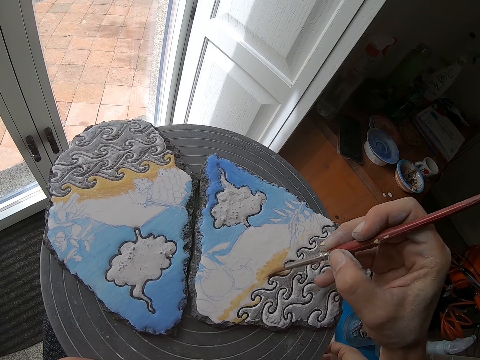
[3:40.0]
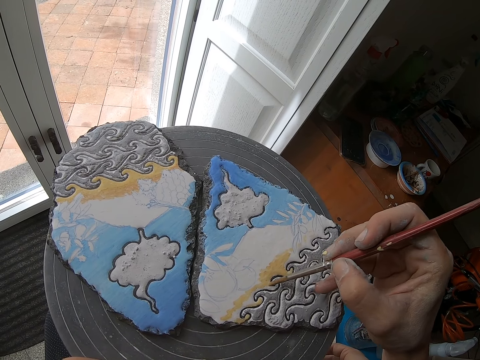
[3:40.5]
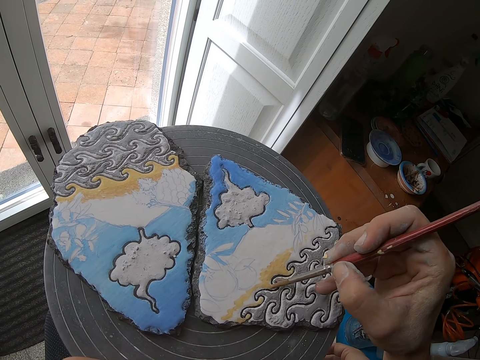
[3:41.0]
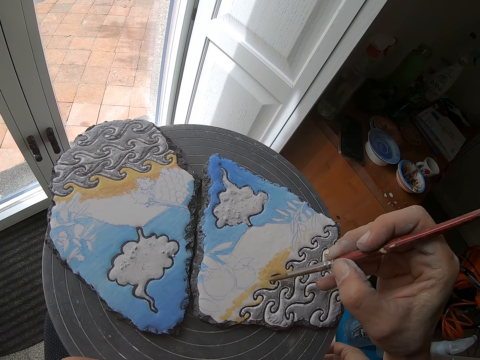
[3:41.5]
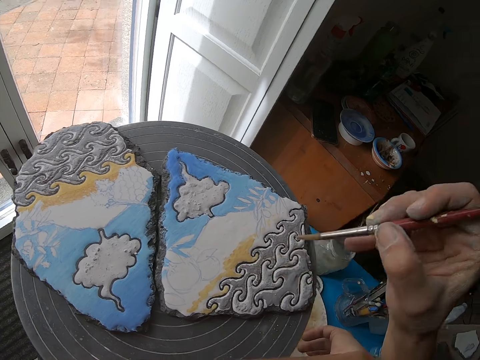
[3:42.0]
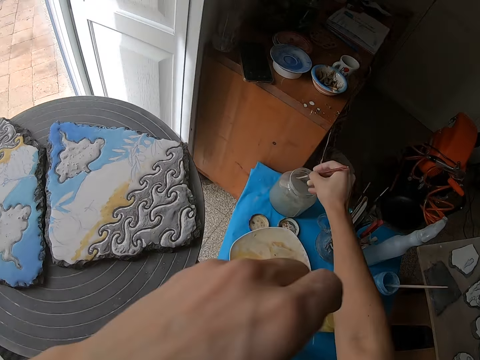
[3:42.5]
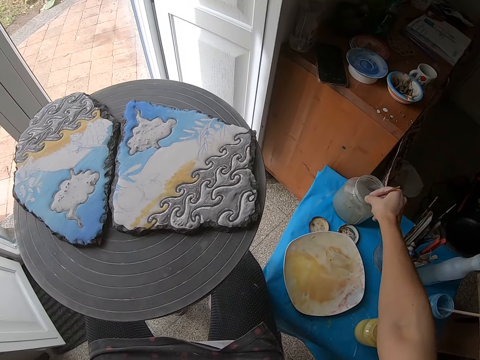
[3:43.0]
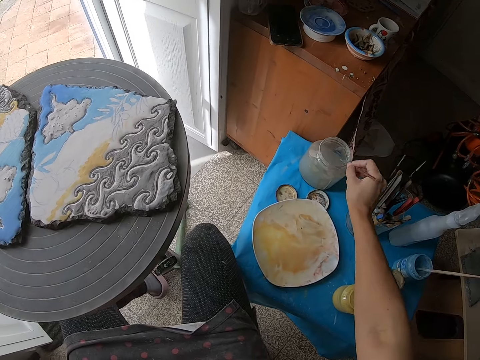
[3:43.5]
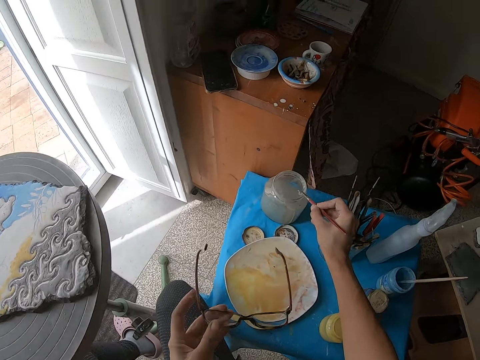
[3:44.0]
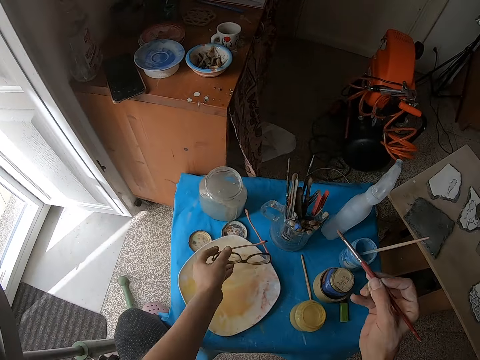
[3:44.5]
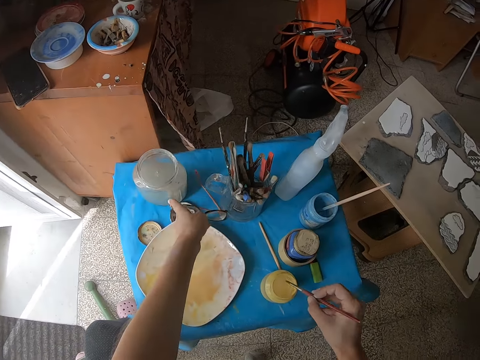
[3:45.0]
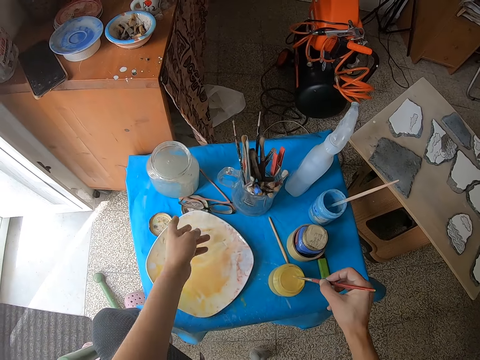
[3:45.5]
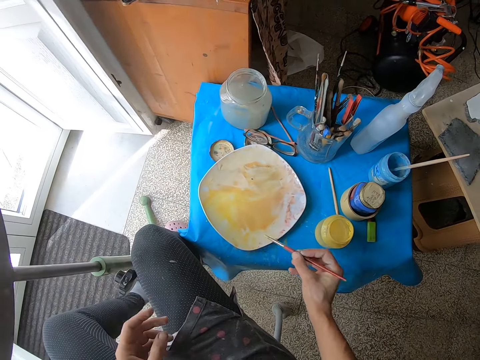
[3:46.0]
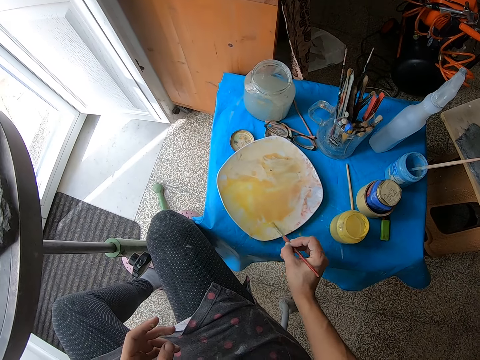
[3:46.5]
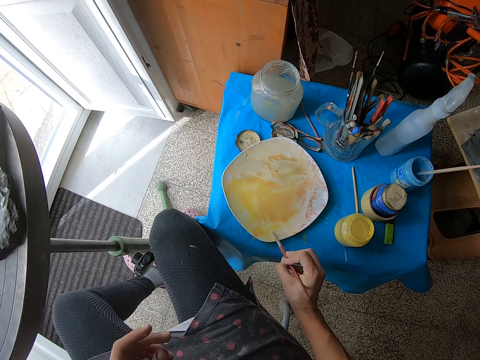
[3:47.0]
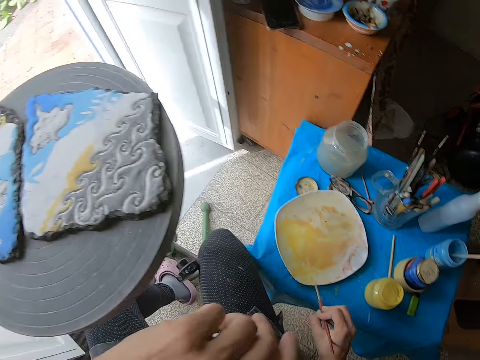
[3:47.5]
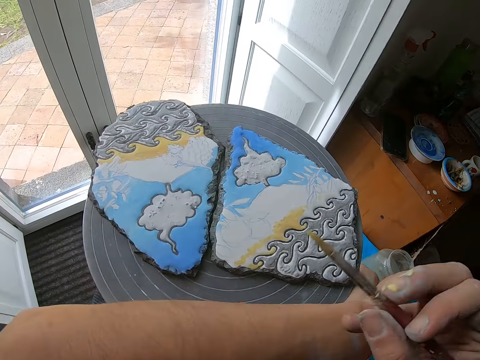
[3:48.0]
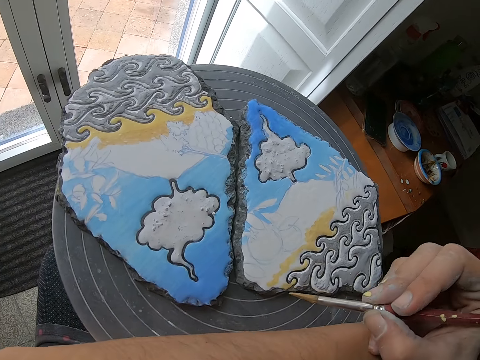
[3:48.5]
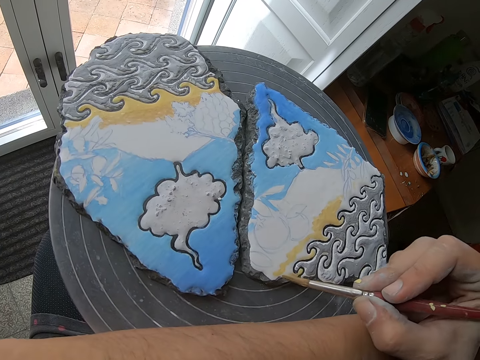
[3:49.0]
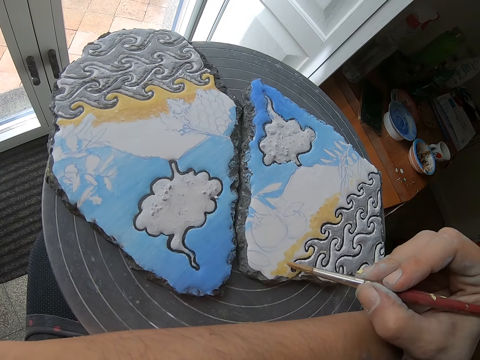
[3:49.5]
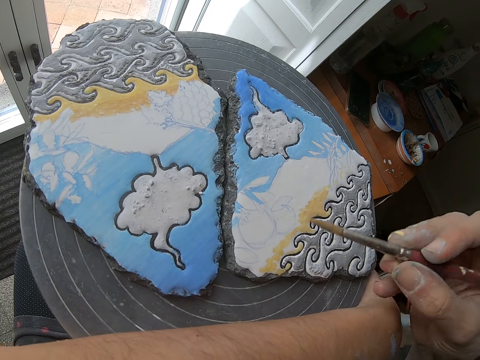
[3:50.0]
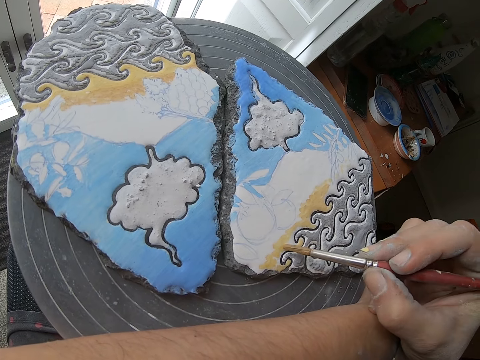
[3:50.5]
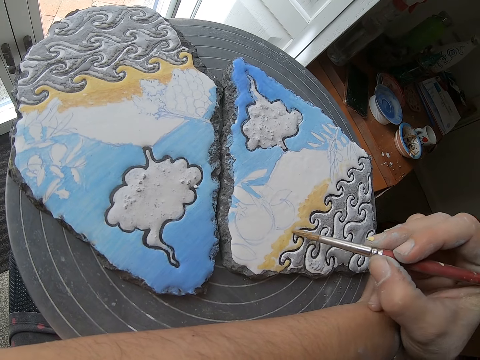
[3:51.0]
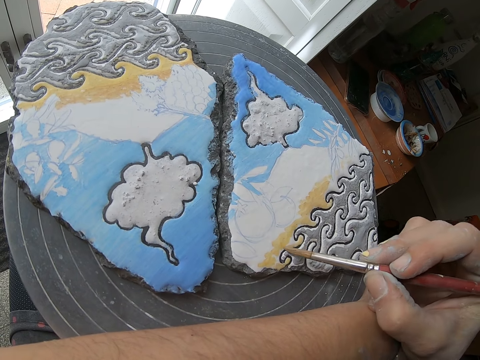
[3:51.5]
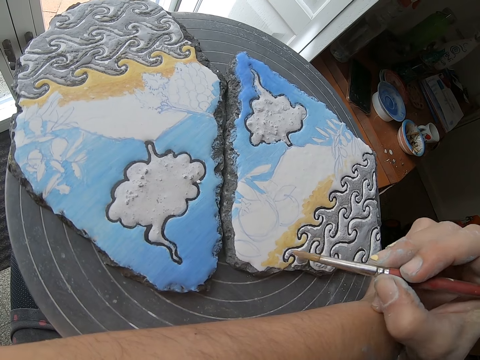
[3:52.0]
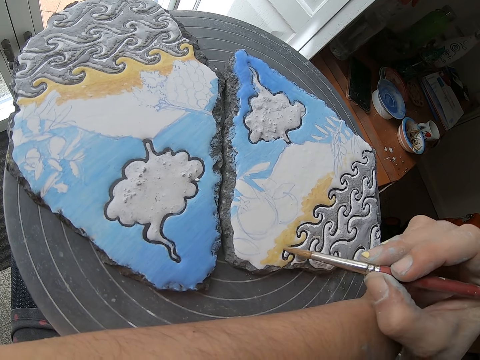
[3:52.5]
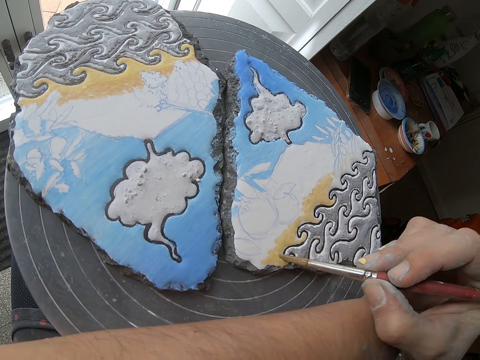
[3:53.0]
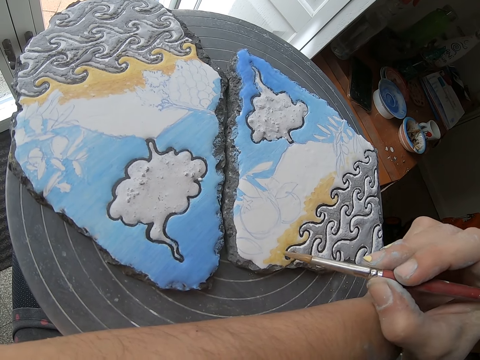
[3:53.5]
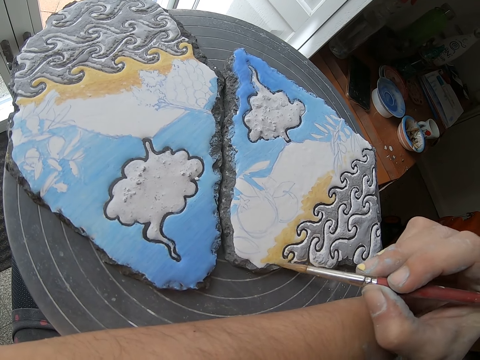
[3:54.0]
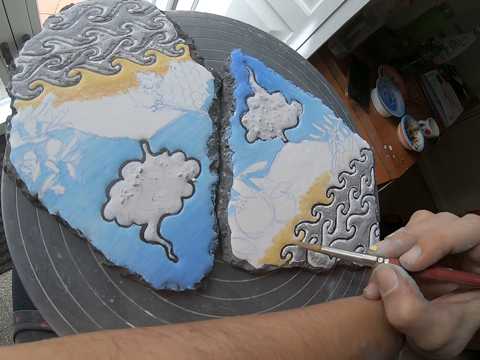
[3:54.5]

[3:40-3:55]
The camera wearer puts the paint brush in his right hand in the plastic jar on the table. He holds glasses with his left hand. He drops the glasses on the table with his left hand. He takes some paint from the glass jar on the table with the paint brush in his right hand. He takes some paint with the paint brush in his right hand from the plate on the table. He stirs the paint. He paints on the pottery piece with the paint brush in his right hand.

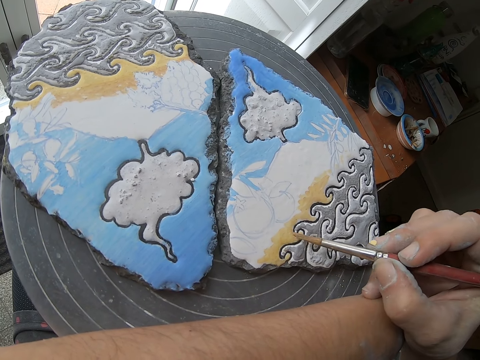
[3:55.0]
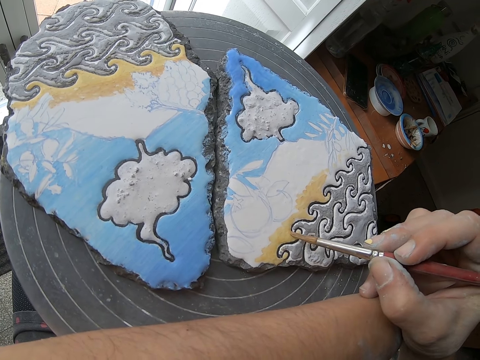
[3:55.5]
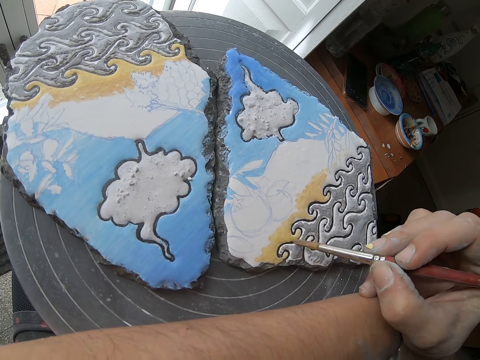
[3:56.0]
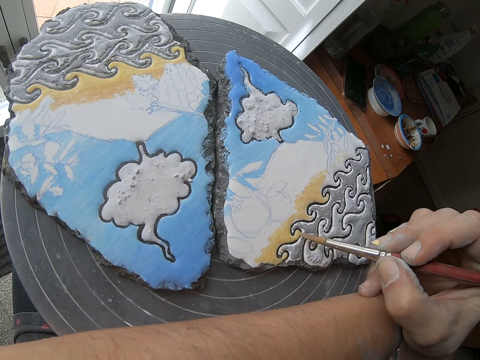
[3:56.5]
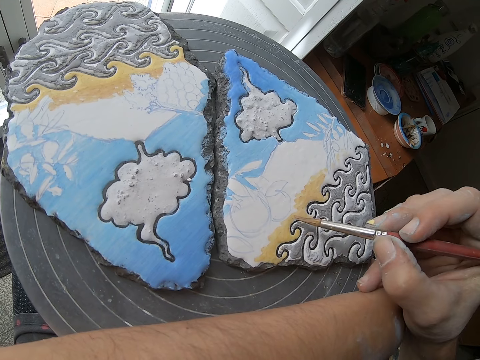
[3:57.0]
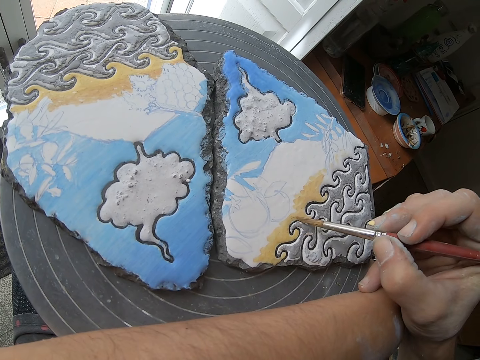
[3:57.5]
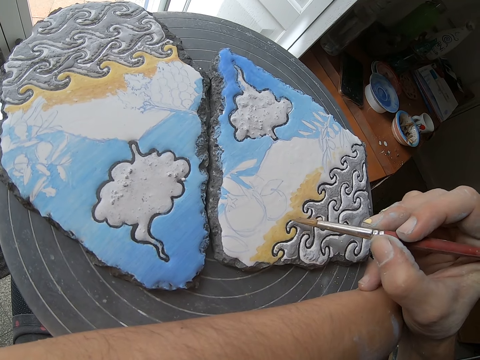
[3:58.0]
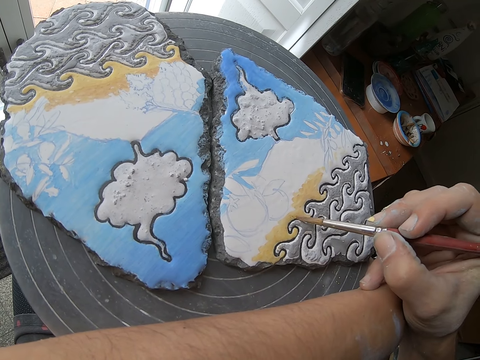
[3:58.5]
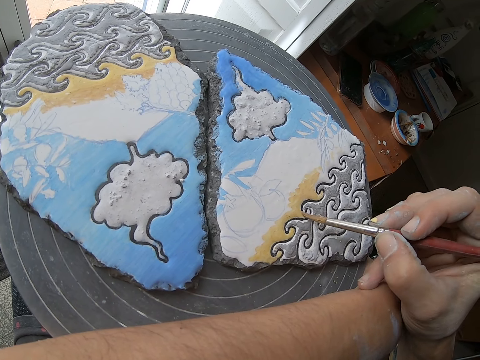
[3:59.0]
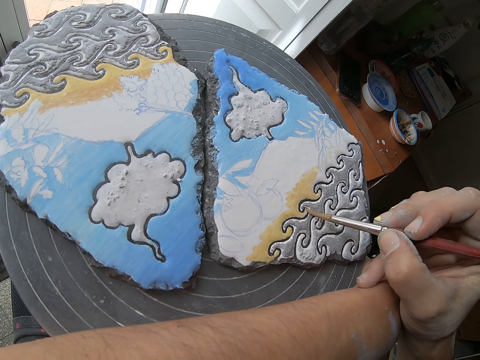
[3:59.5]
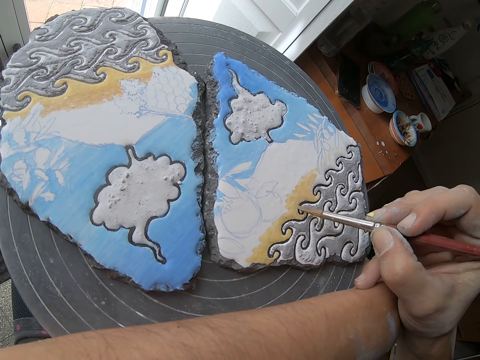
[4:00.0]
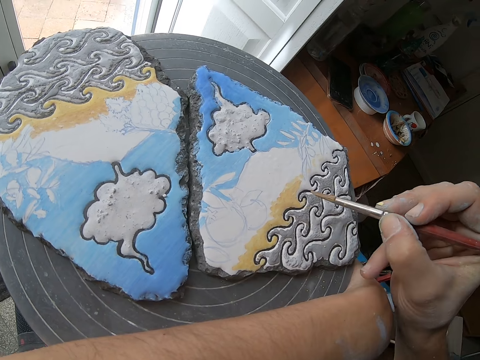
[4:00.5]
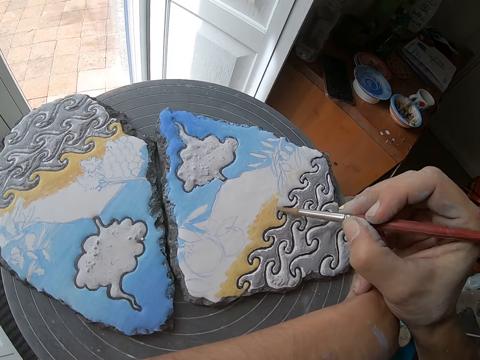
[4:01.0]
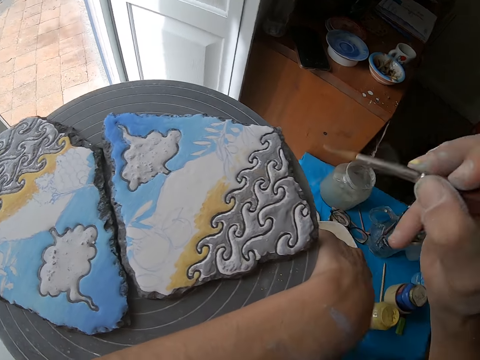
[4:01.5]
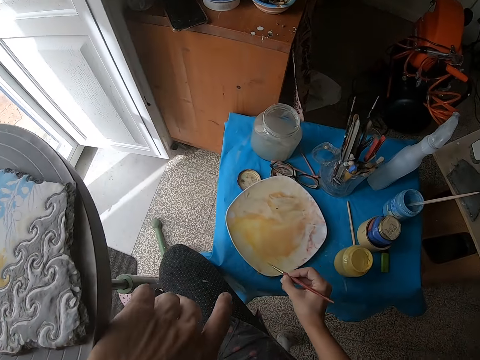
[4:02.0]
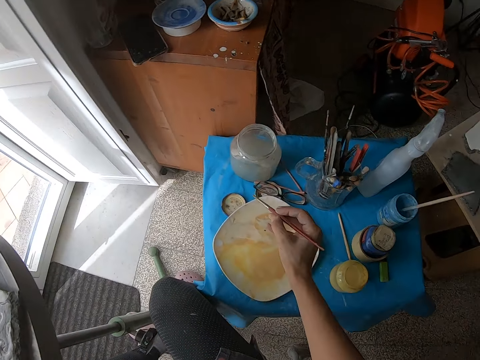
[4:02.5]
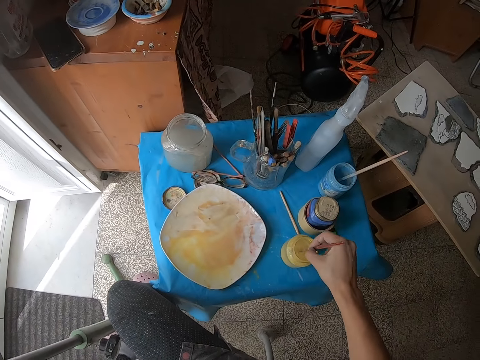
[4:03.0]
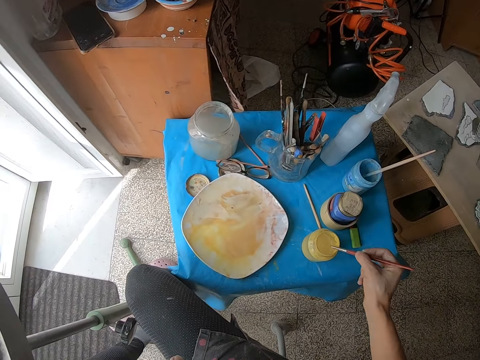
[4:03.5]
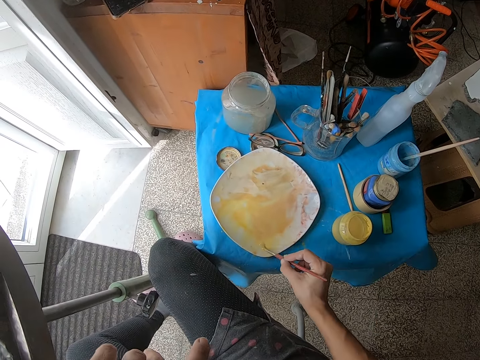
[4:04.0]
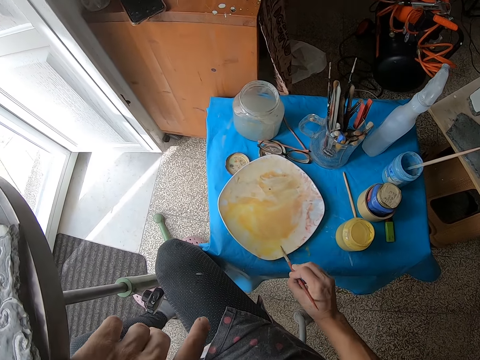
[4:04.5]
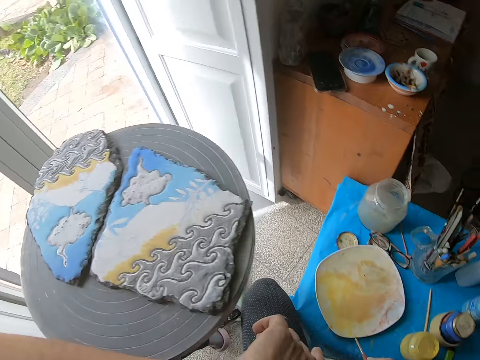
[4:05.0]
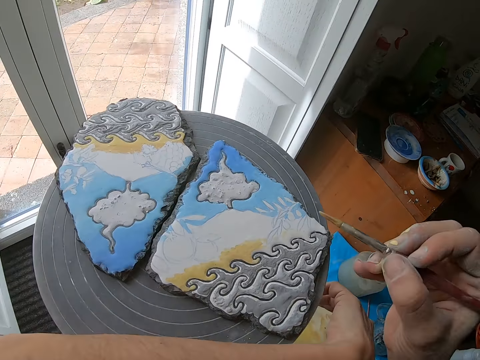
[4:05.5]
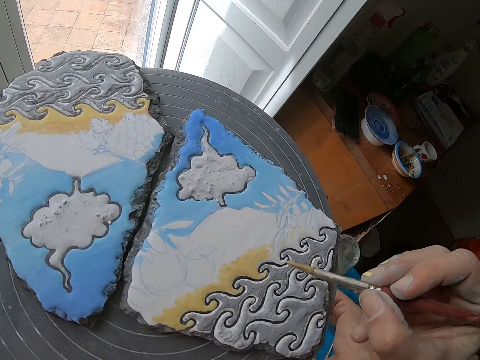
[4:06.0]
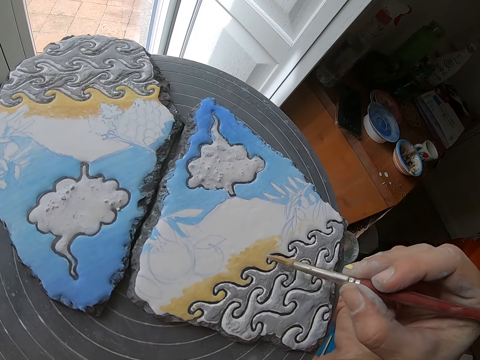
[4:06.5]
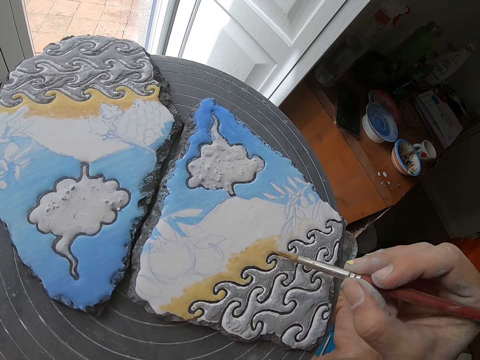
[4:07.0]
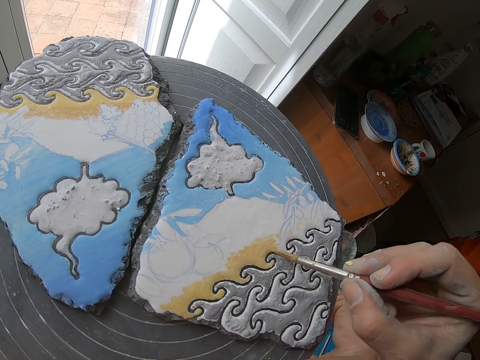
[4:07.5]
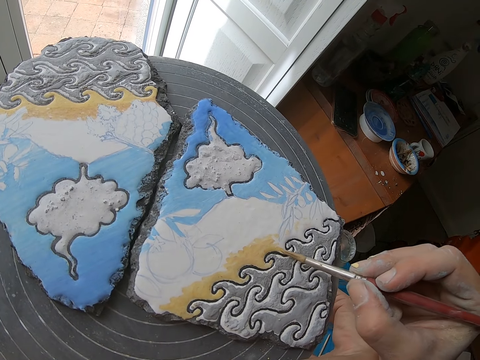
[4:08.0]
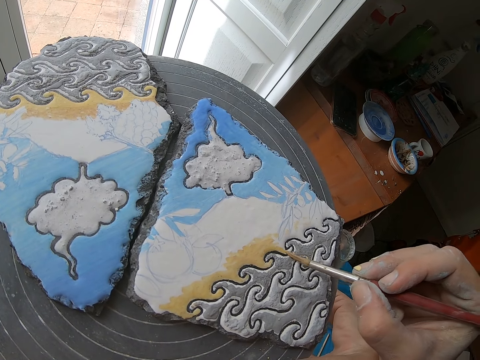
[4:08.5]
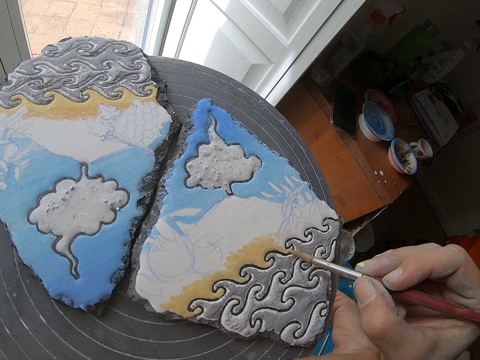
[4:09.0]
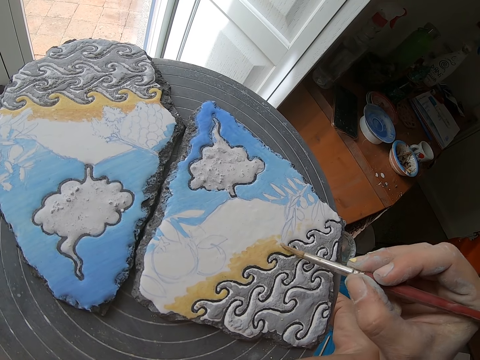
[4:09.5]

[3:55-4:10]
The camera wearer takes some paint from the glass jar on the table with the paint brush in his right hand. He takes some paint with the paint brush in his right hand from the plate on the table. He stirs the paint. He paints on the pottery piece with the paint brush in his right hand.
